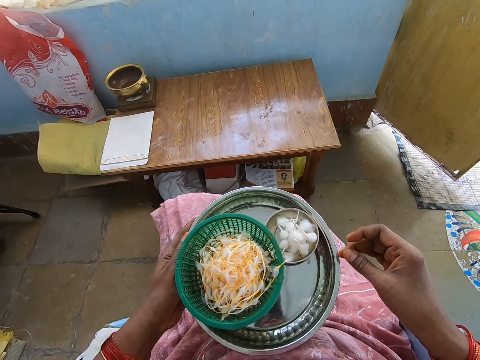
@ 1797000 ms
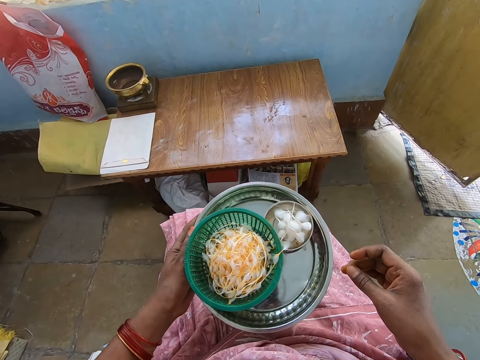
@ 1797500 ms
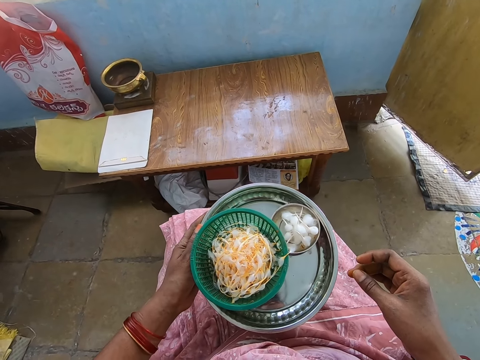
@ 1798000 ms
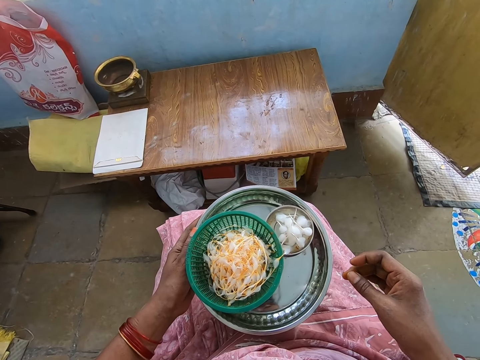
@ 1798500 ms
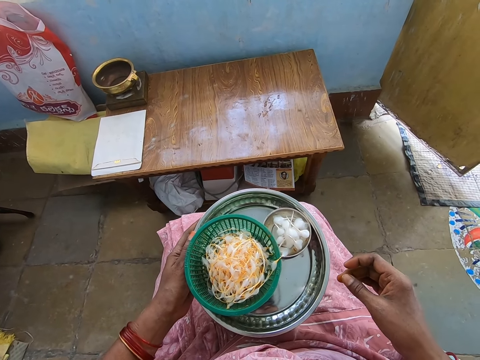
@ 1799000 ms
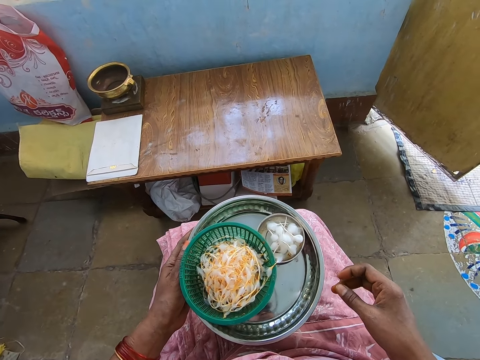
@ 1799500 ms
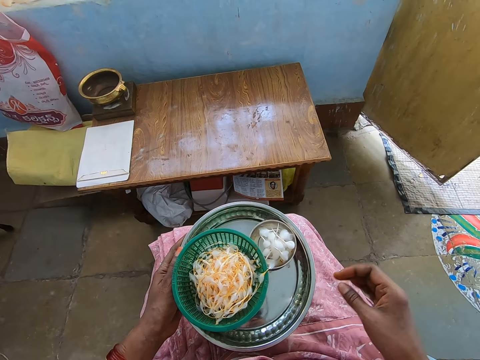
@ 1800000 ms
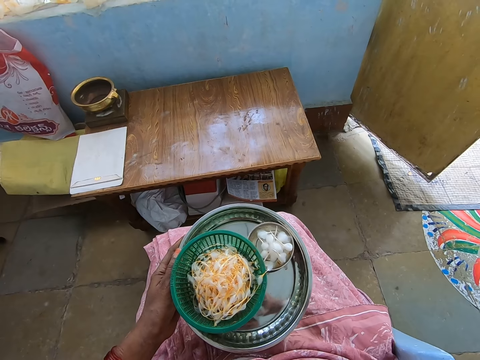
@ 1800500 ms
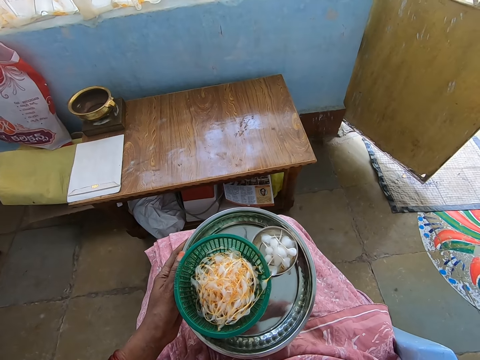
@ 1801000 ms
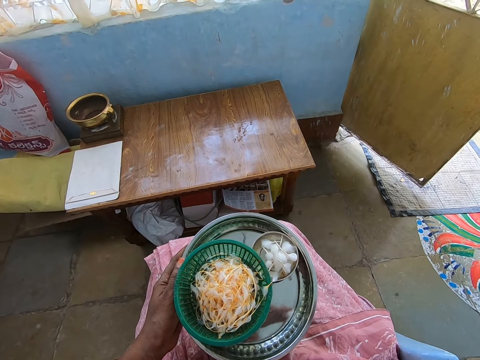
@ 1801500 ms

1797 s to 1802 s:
The camera wearer lowers her left leg to the ground from the table. She touches her camera with her right hand.
